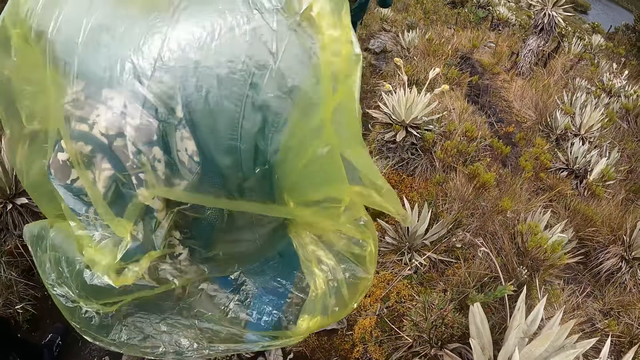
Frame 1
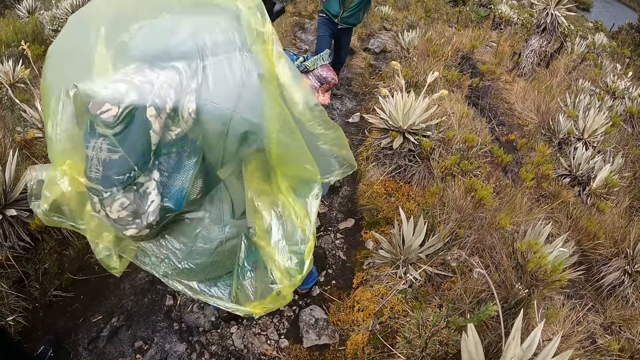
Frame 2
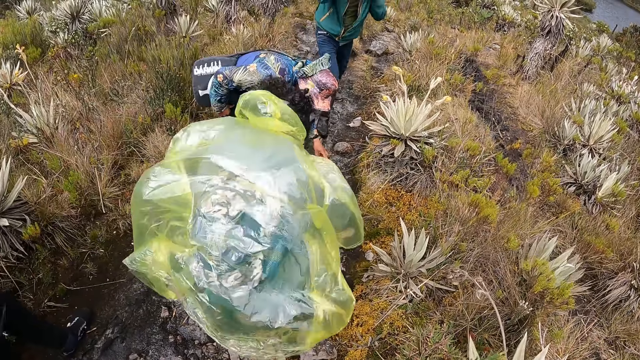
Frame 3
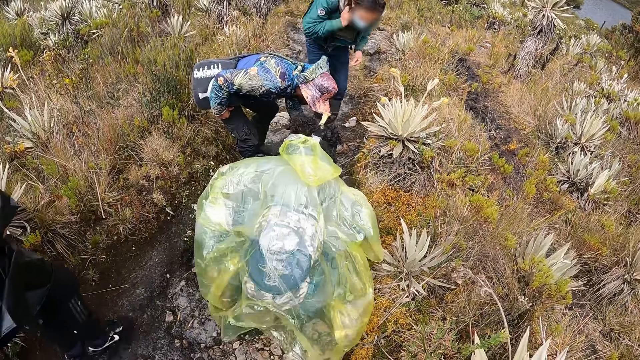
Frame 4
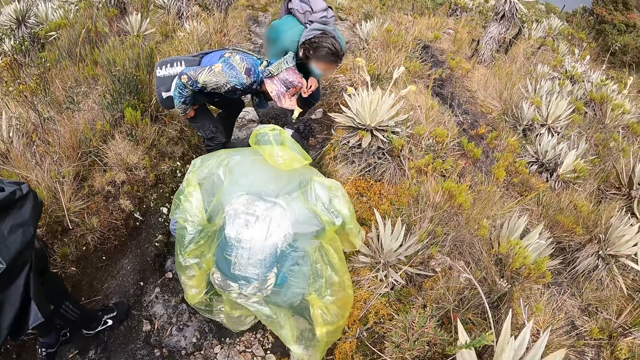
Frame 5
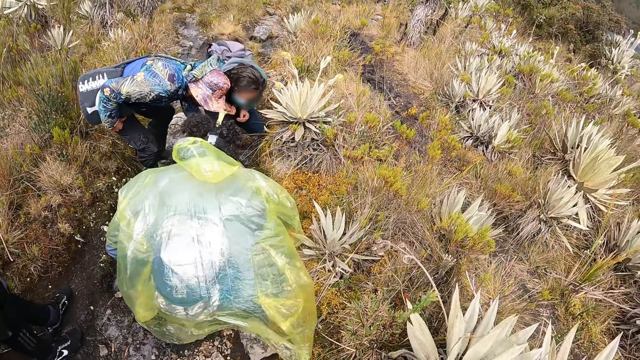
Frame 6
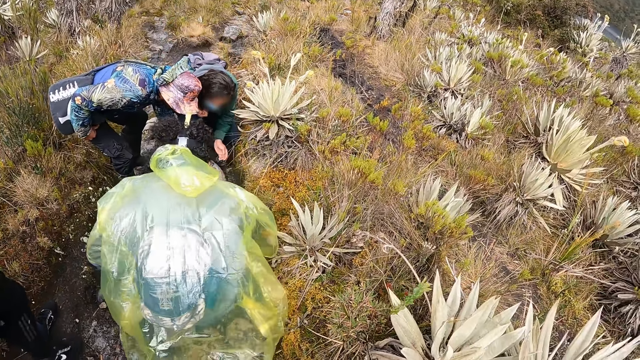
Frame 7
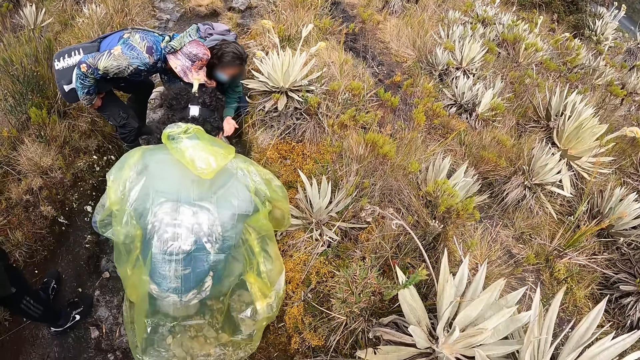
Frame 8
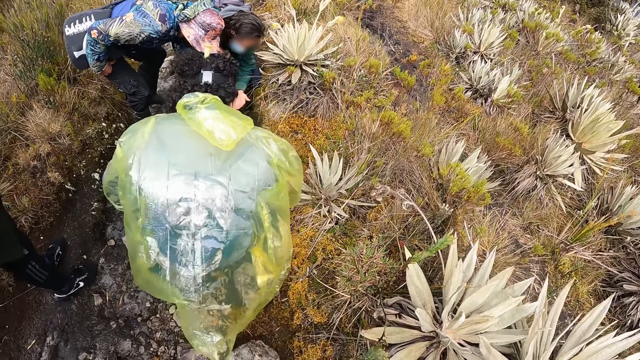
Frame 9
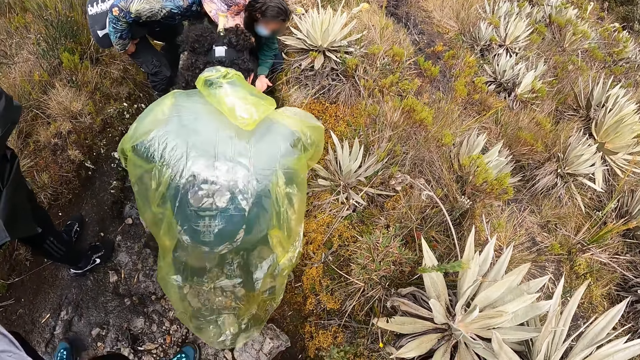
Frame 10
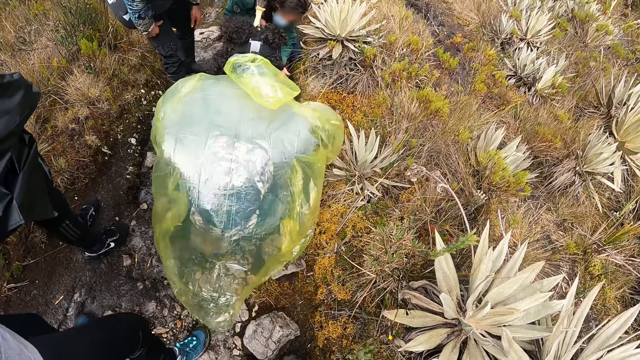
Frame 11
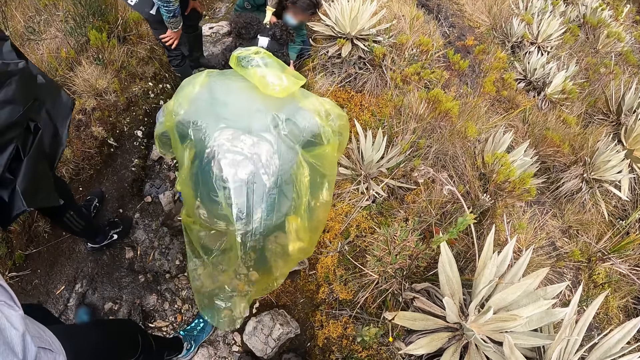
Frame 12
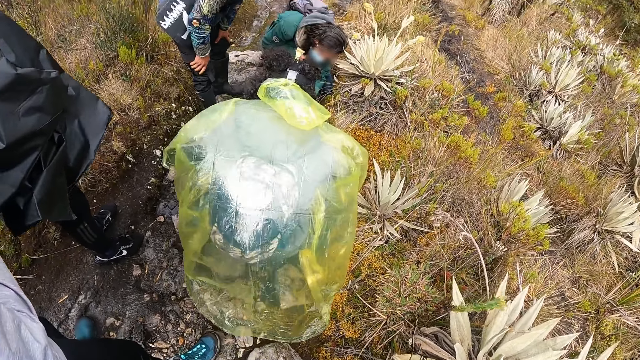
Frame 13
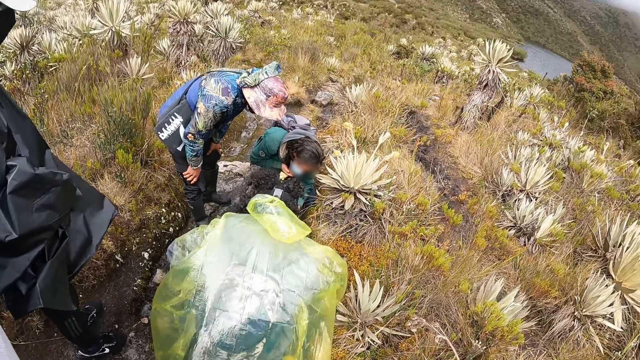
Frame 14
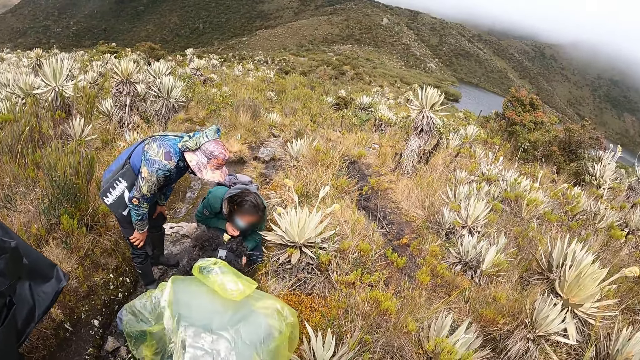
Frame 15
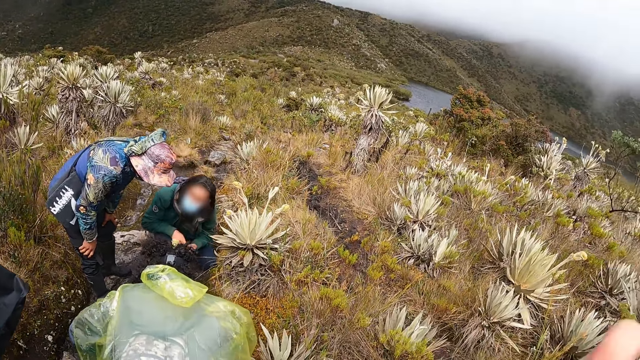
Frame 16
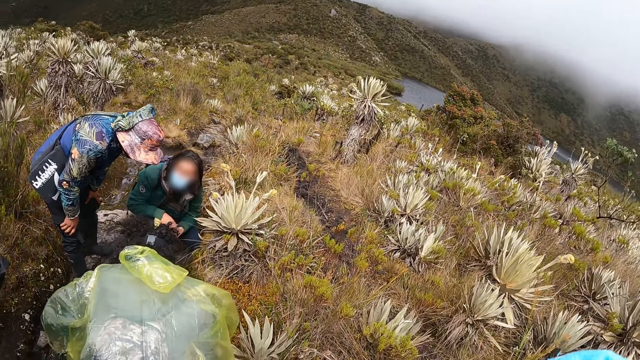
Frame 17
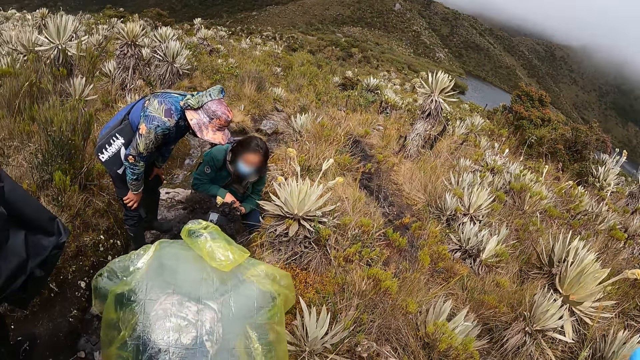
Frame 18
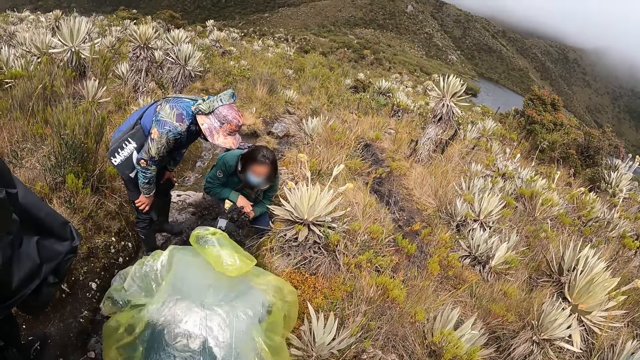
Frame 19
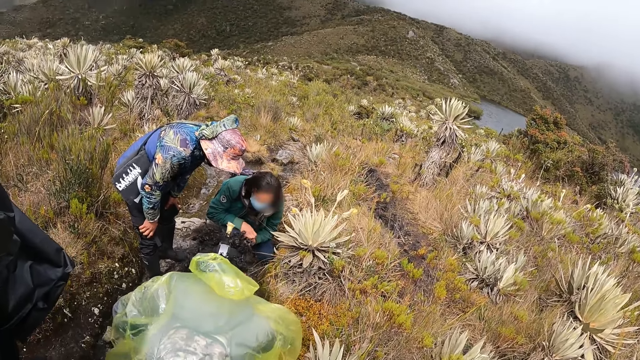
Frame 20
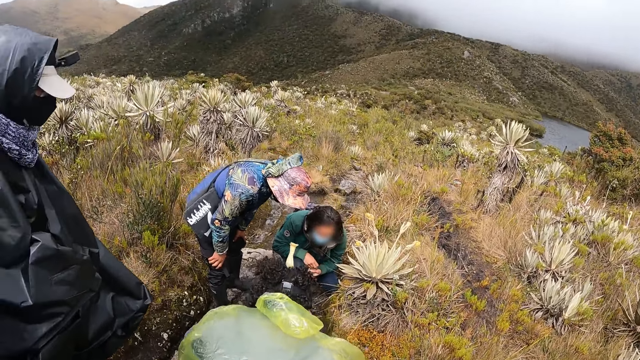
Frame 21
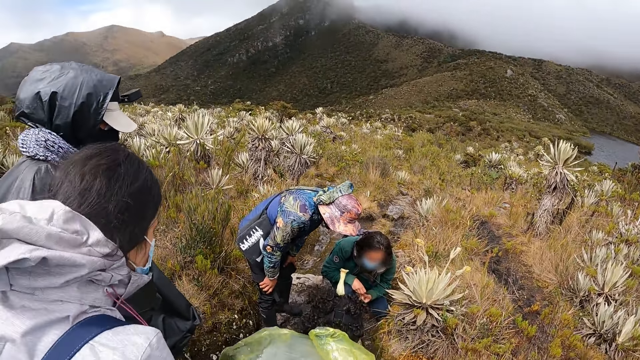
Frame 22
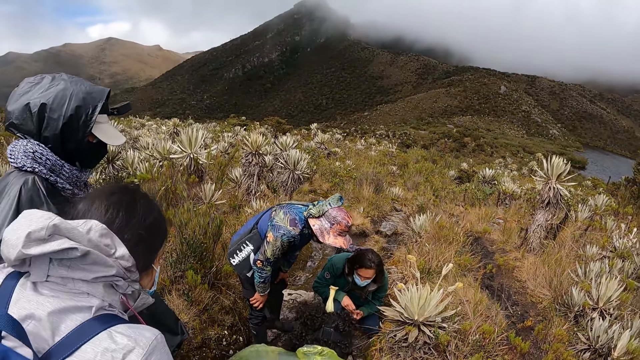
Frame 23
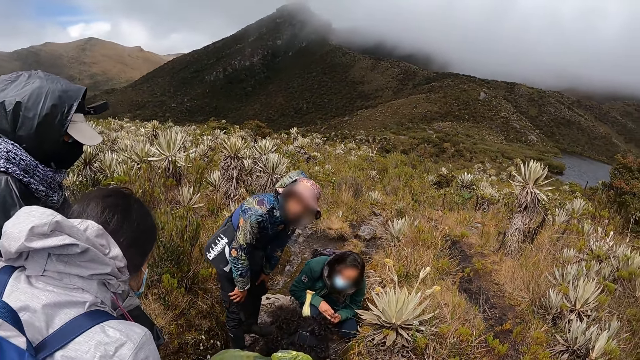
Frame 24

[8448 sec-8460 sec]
The camera wearer walks on the field. A man bends and touches the stones. The camera wearer looks around the field.

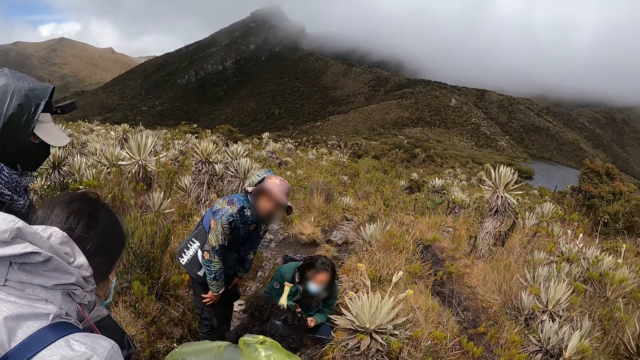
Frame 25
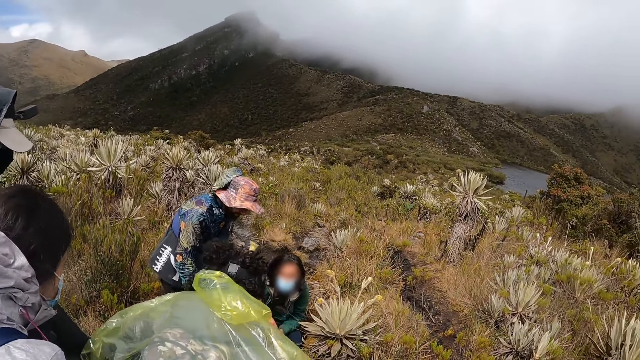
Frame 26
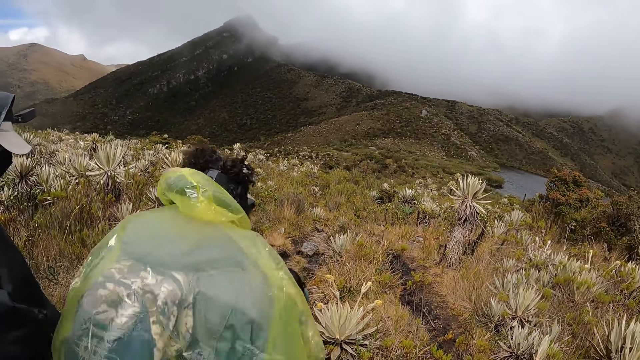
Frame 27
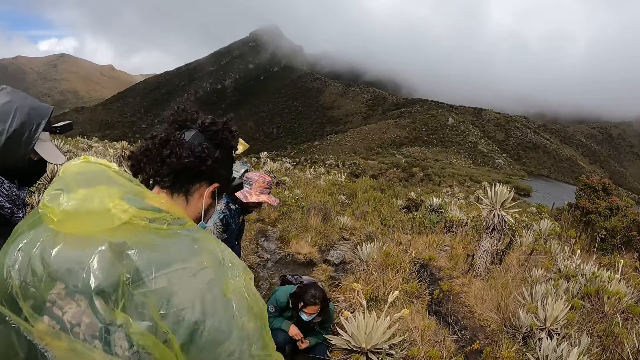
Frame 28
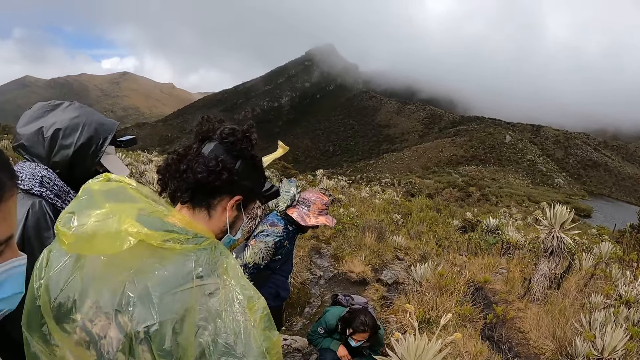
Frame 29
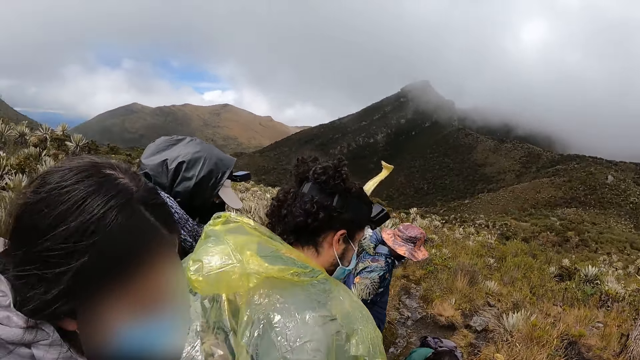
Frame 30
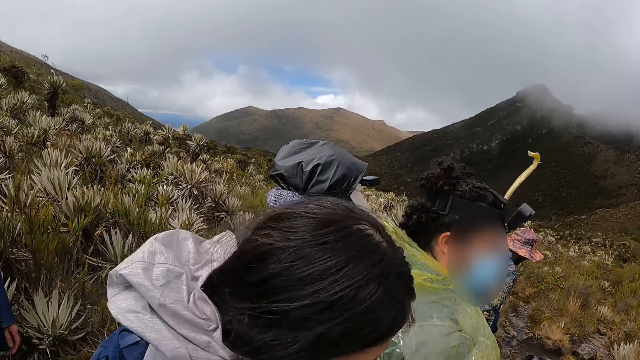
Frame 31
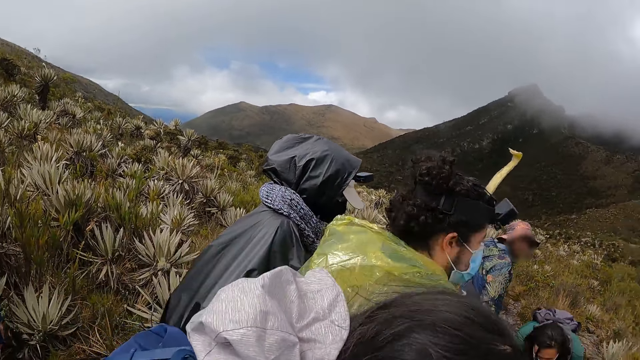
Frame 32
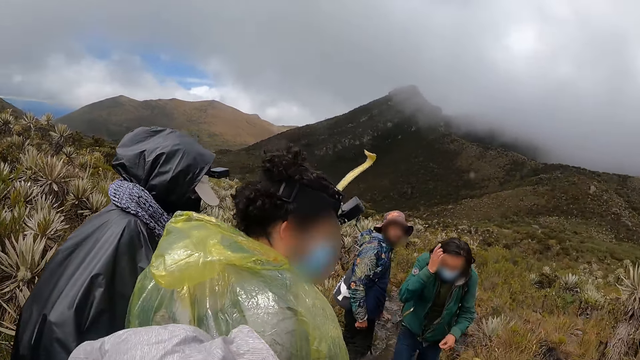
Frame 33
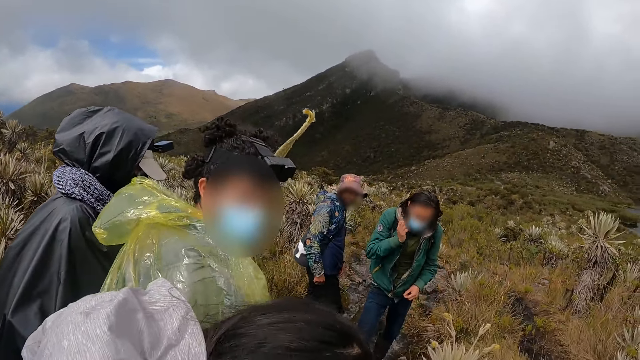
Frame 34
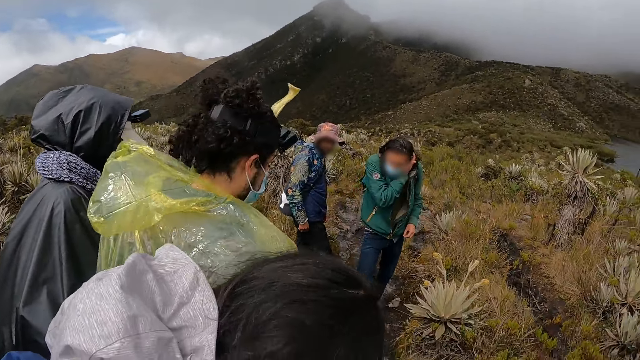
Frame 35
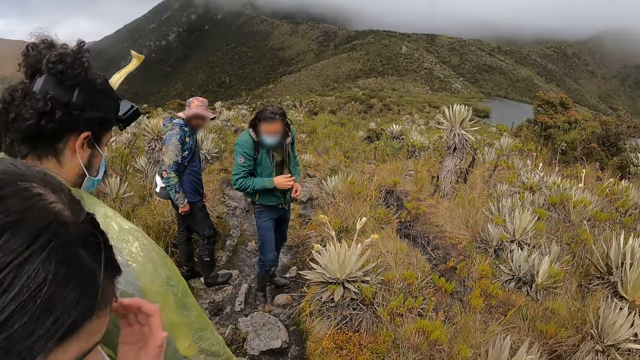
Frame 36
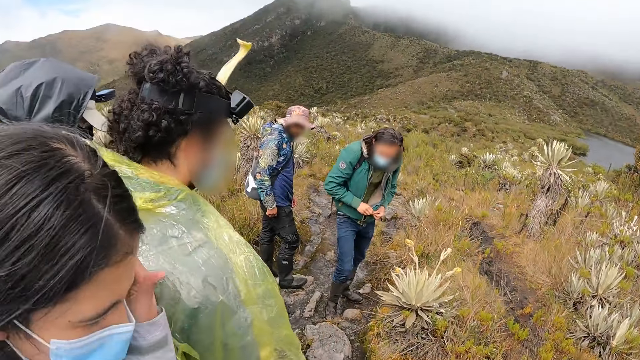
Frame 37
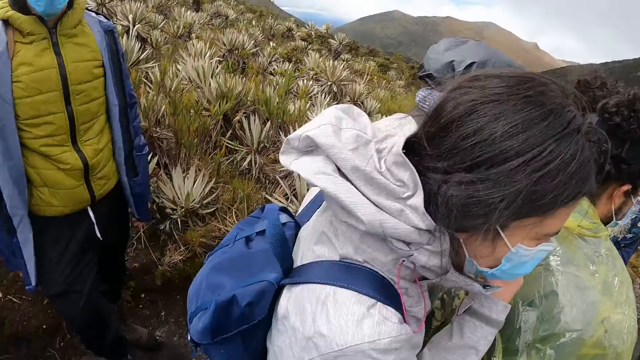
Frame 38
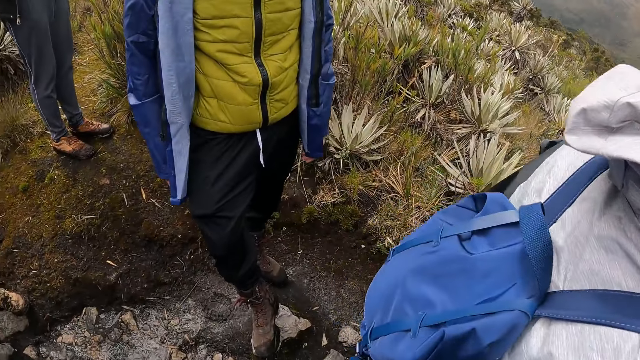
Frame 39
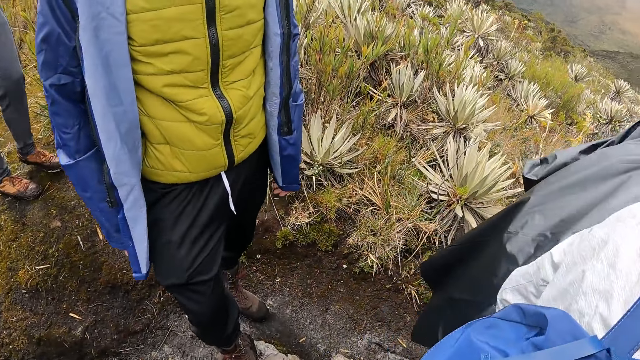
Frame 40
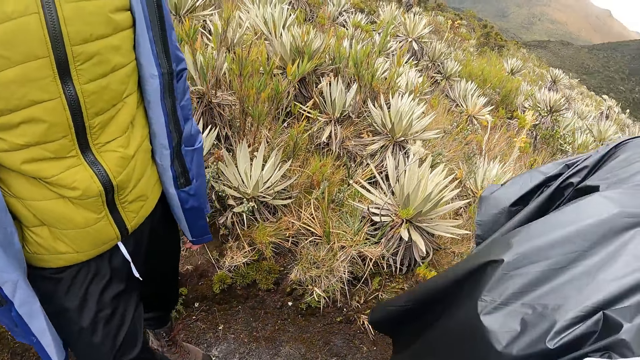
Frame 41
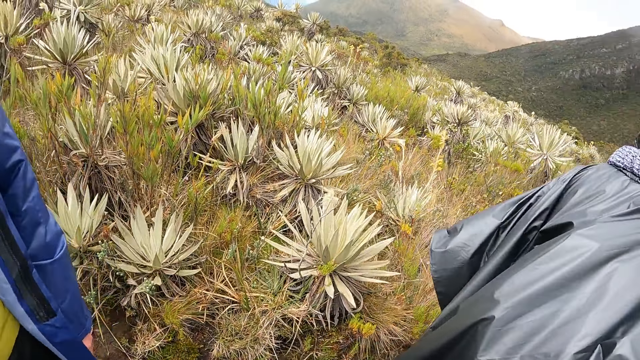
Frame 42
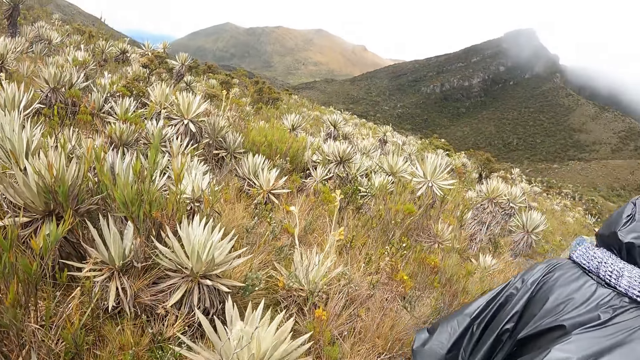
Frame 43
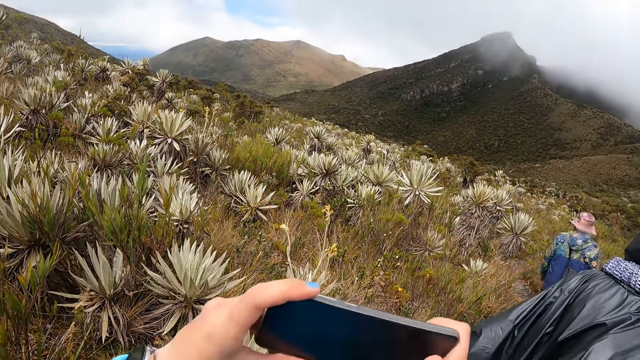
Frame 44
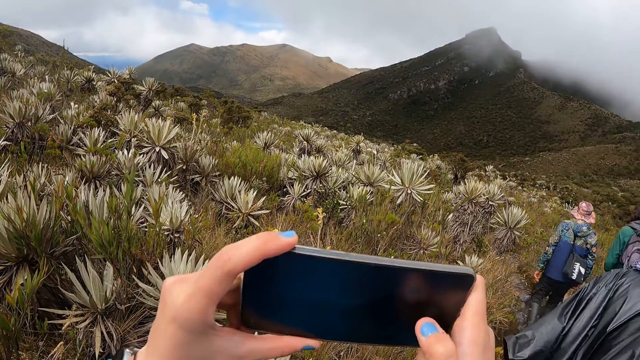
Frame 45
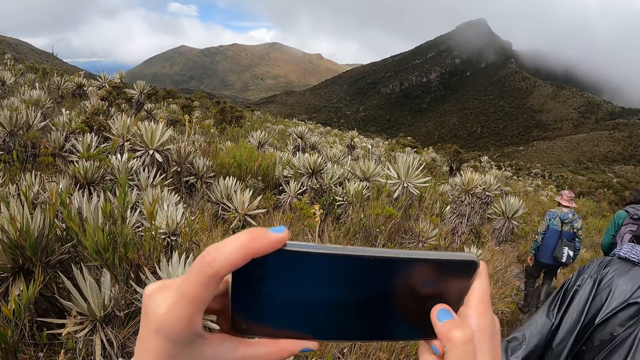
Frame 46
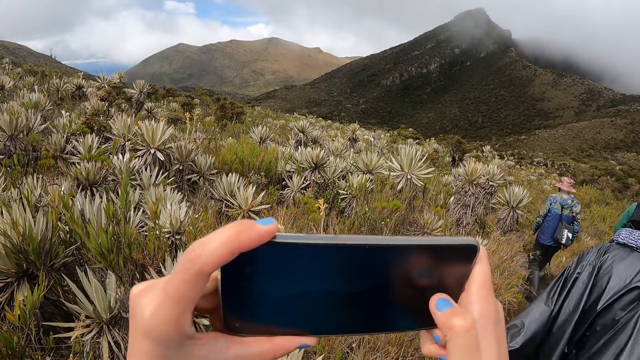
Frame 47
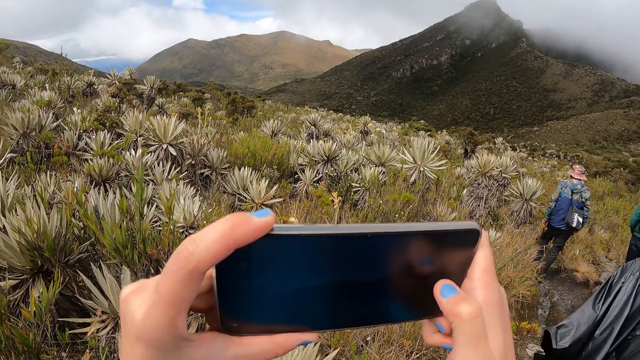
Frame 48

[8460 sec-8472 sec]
A man stands up. The camera wearer looks around the field. They walk on the field. They take a picture of the field with a phone in both hands.
